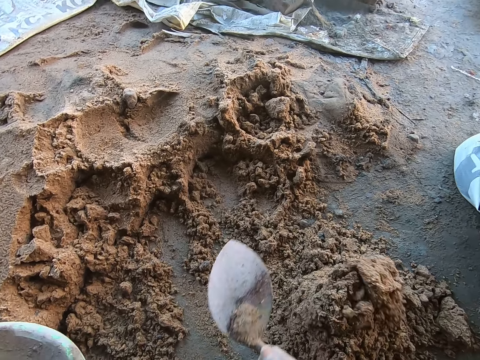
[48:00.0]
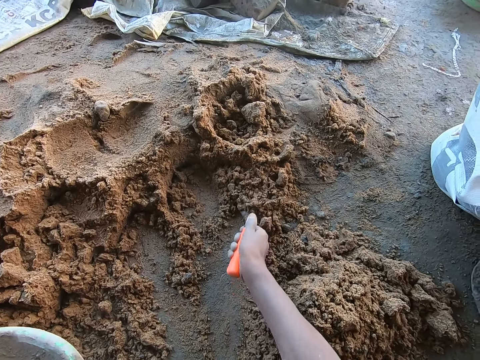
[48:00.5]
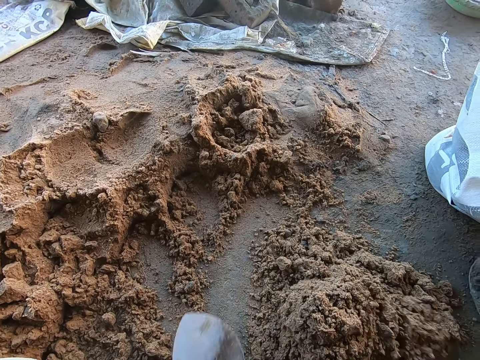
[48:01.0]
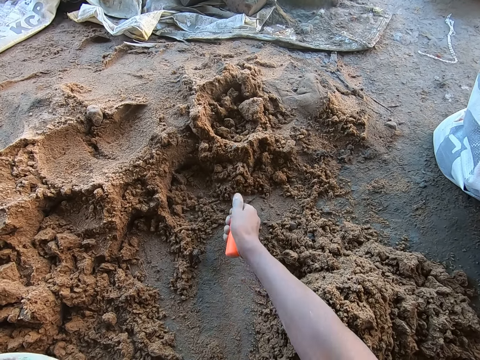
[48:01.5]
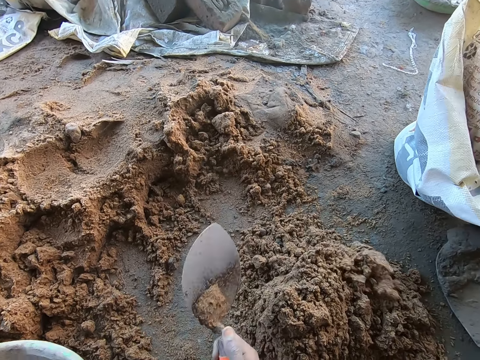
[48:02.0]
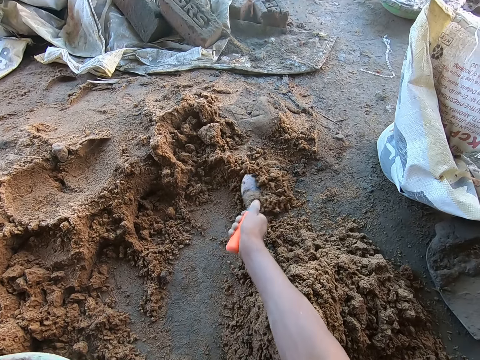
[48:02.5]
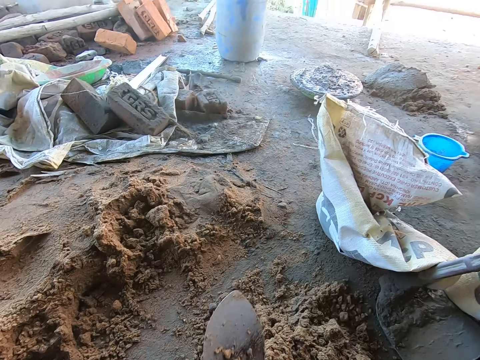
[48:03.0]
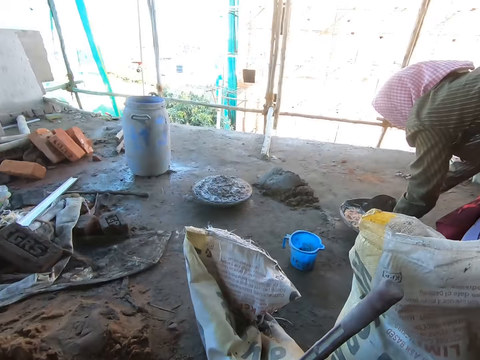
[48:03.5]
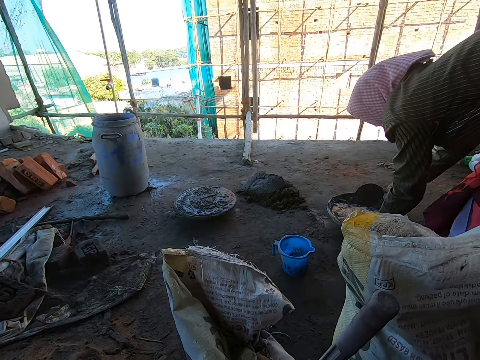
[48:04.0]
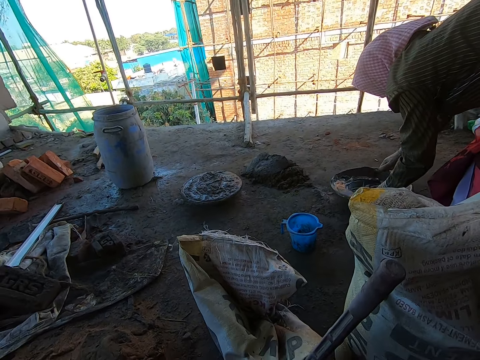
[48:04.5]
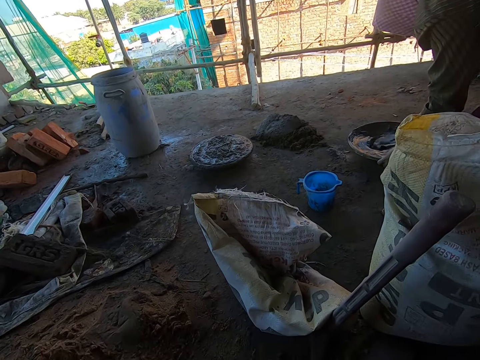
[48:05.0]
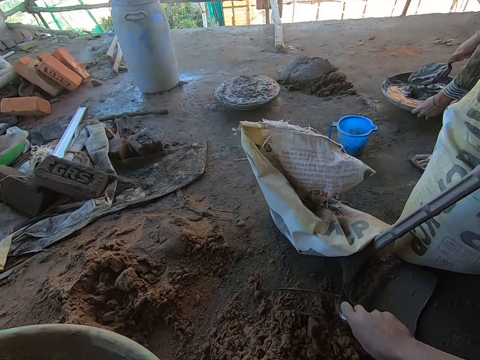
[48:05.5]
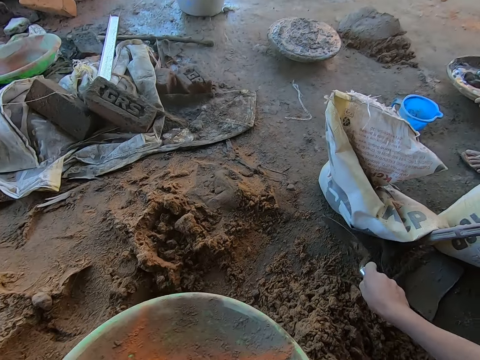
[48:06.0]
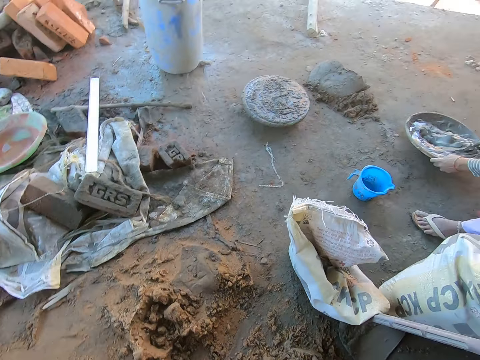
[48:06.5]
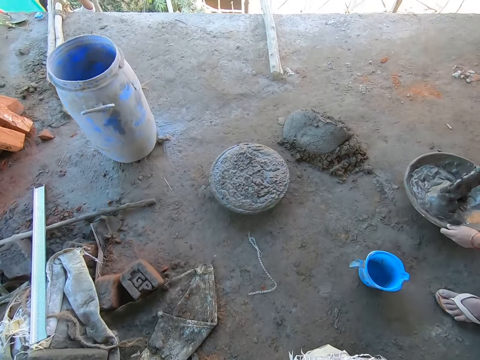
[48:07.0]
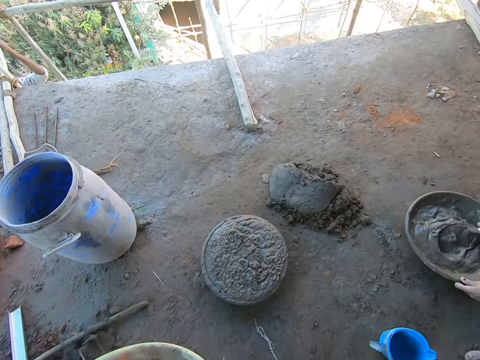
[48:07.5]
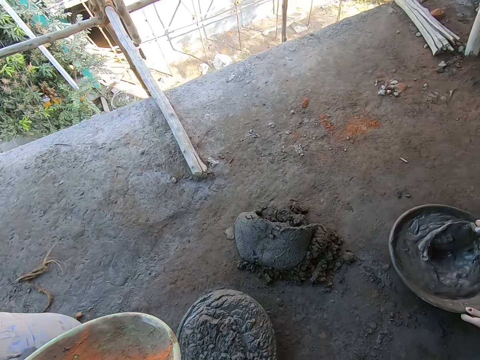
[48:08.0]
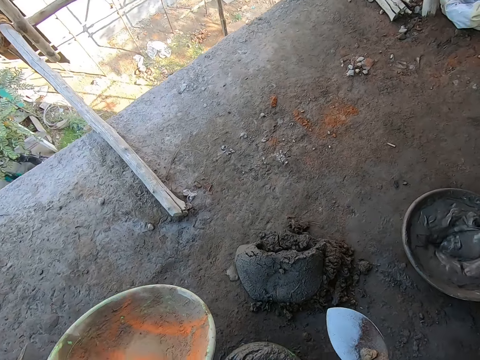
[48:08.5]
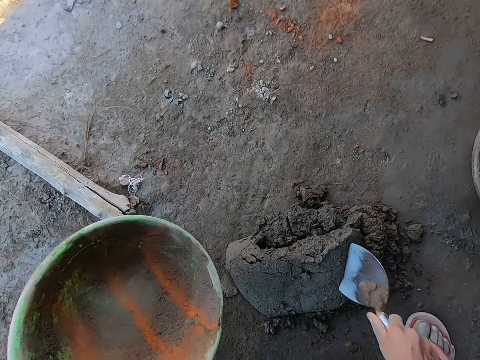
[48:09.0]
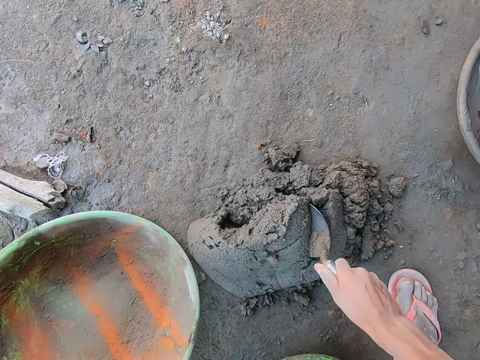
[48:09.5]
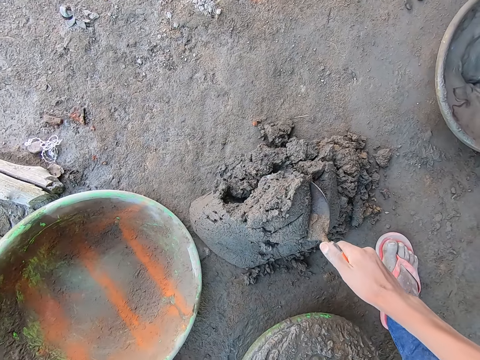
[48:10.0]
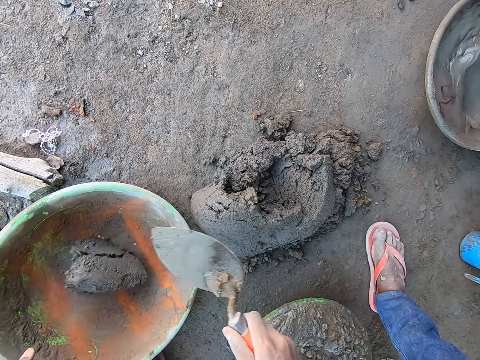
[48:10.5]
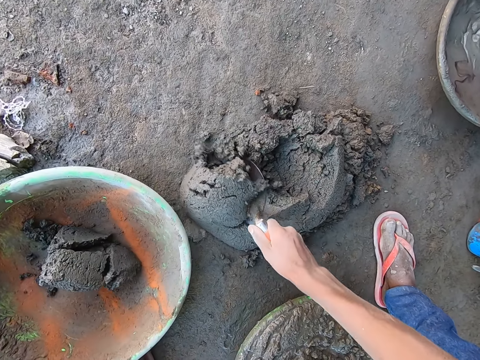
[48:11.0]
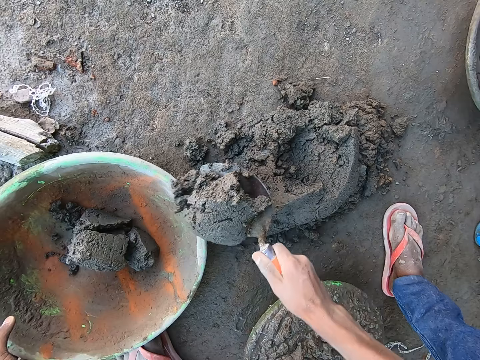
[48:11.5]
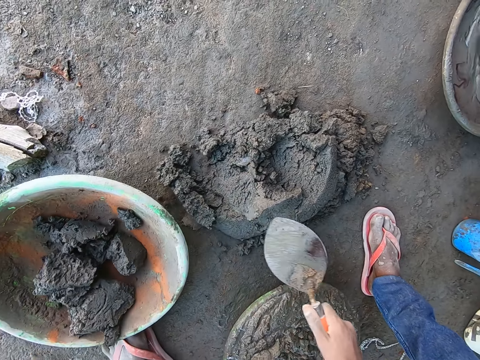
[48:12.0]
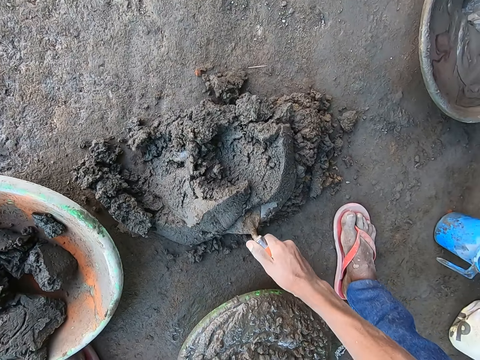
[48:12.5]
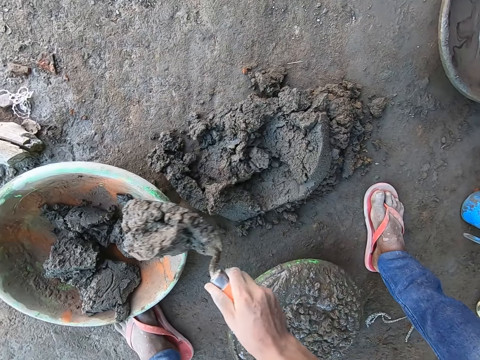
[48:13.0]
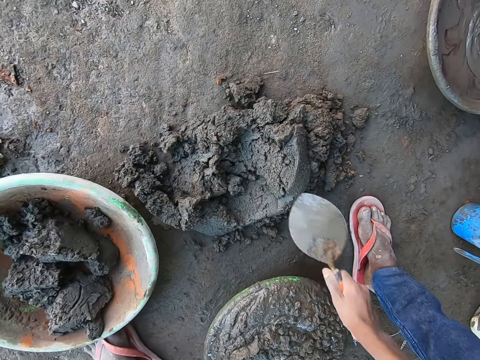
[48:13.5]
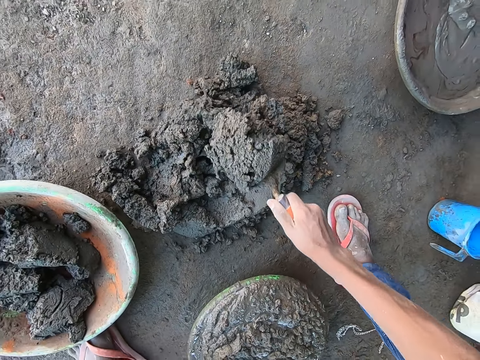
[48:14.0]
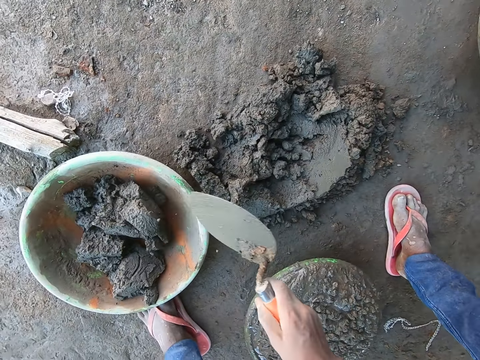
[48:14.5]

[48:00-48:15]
The camera wearer moves forward. He packs mortar from a heap of mortar on the ground into the pan with the trowel in his right hand.

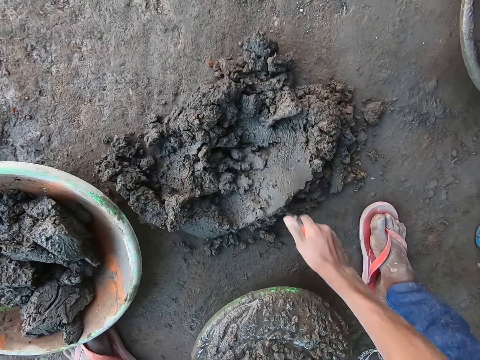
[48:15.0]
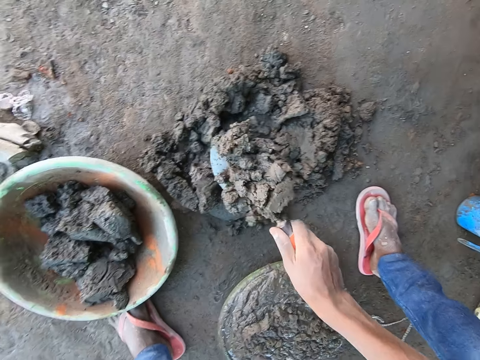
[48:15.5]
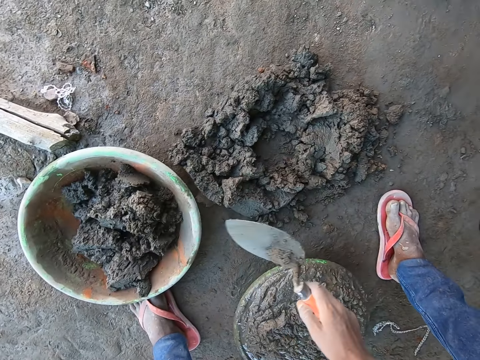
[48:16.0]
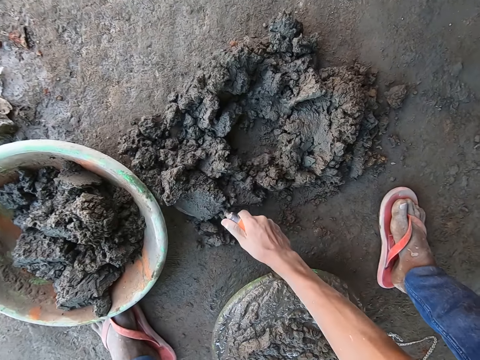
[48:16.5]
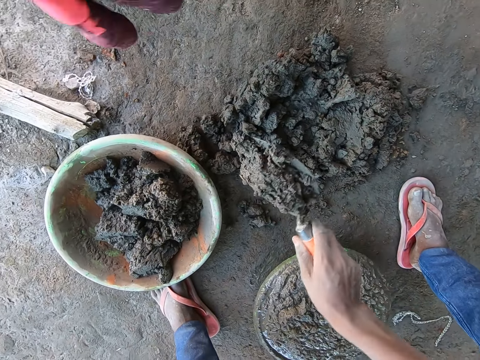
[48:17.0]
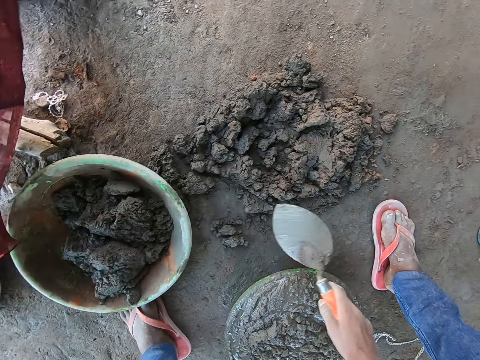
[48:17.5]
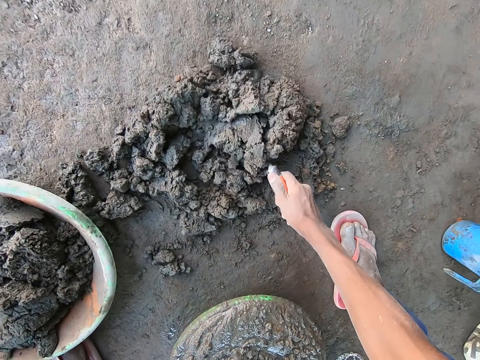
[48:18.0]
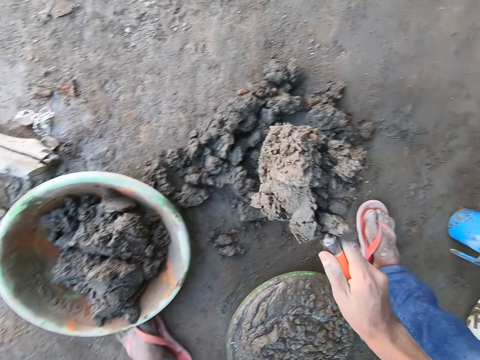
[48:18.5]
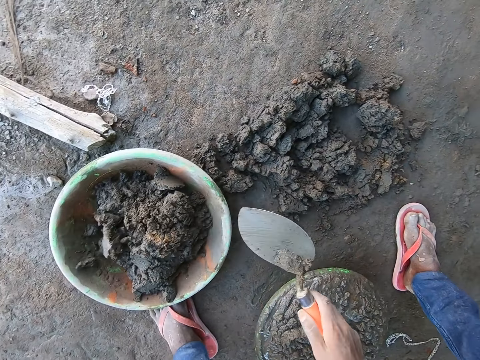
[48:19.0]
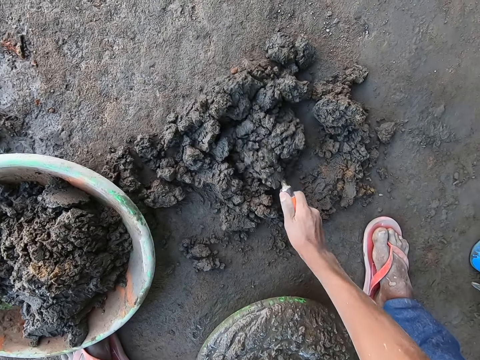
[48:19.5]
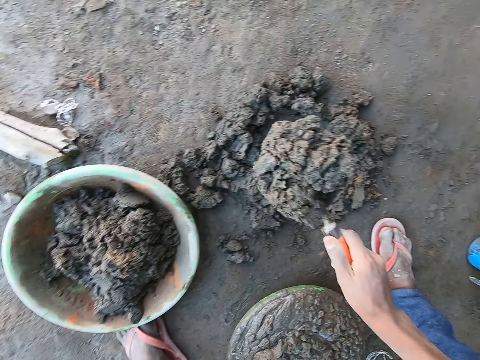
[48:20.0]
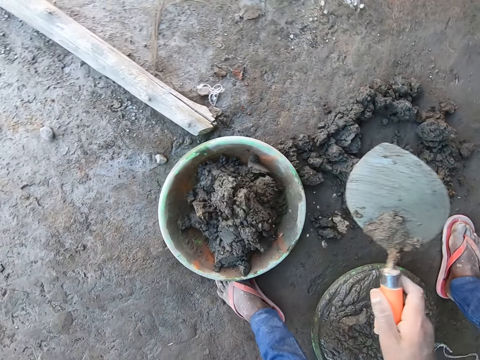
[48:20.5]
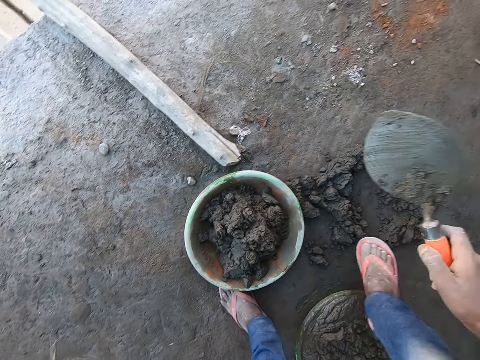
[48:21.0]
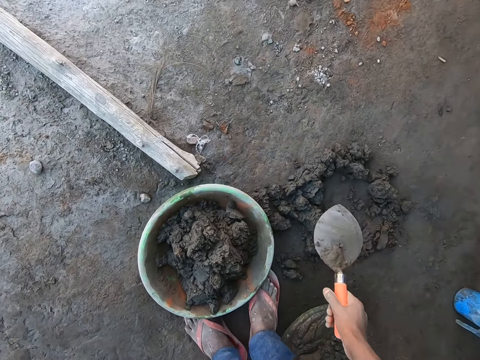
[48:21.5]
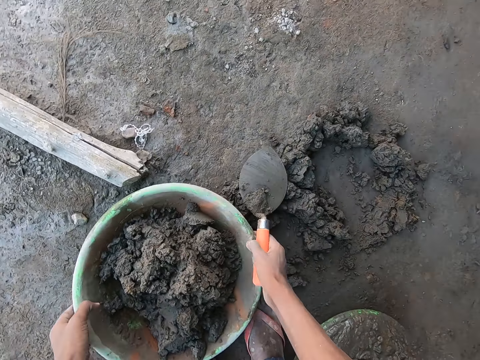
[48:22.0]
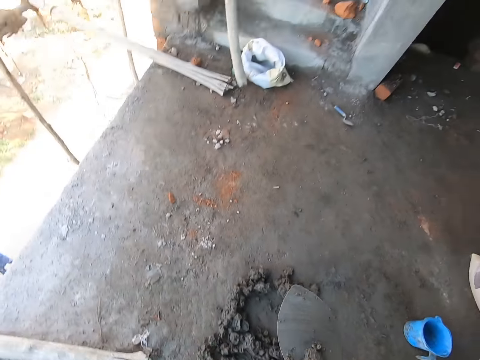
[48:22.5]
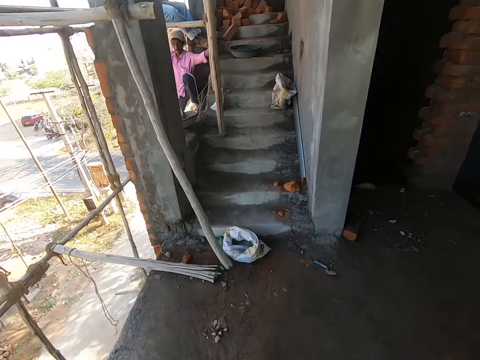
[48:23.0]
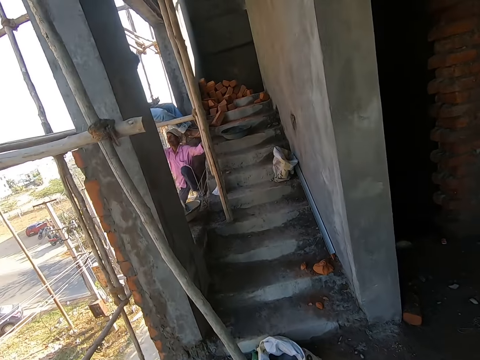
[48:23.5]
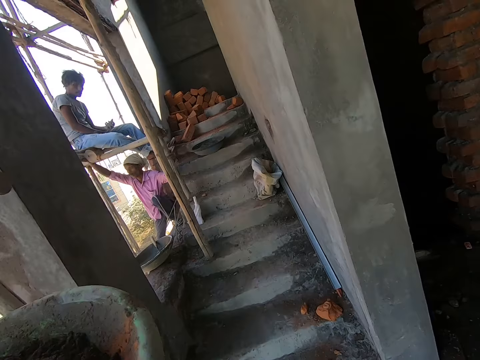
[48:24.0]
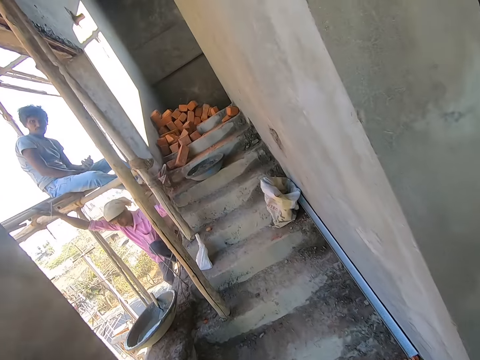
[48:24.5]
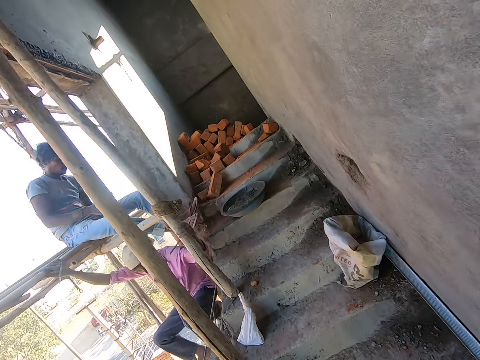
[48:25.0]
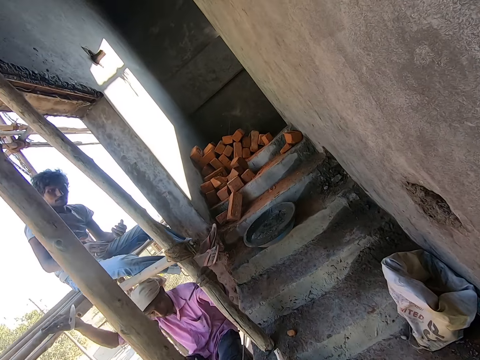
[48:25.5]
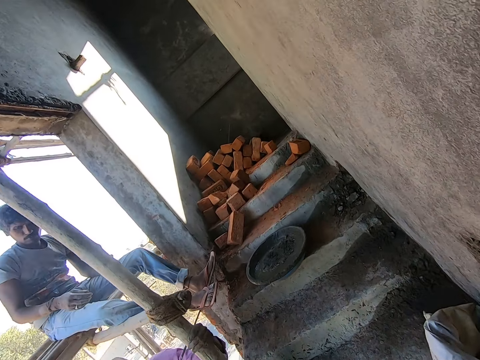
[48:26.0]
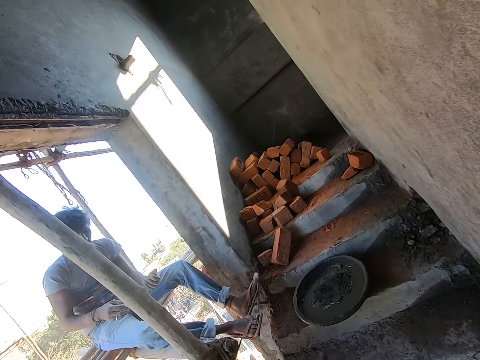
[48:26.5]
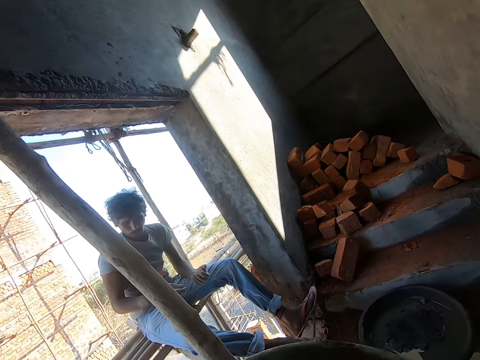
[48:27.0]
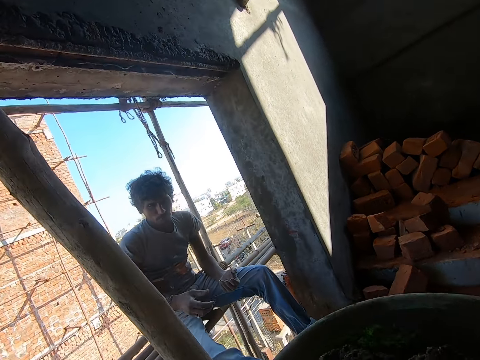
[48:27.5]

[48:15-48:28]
The camera wearer picks up the pan on the ground with his hands. He carries the basin with concrete. He interacts with a man. He walks up the stairs.
